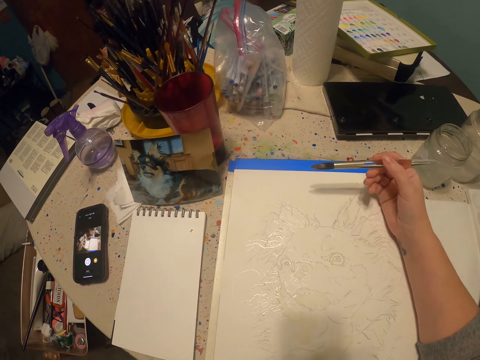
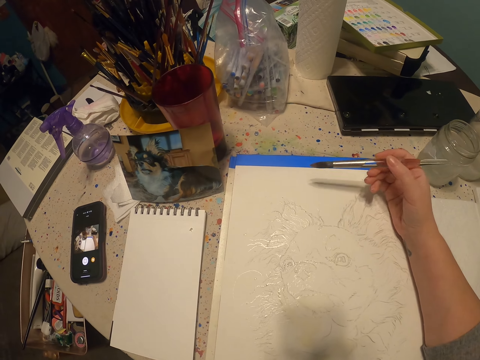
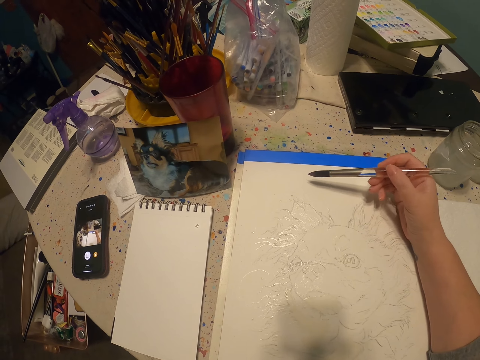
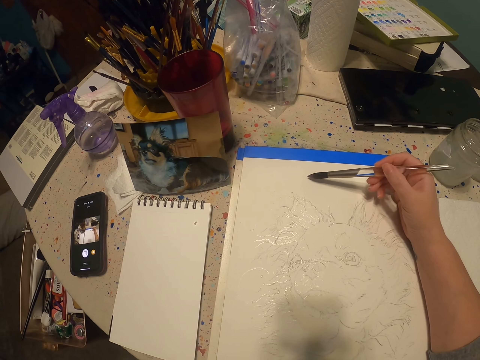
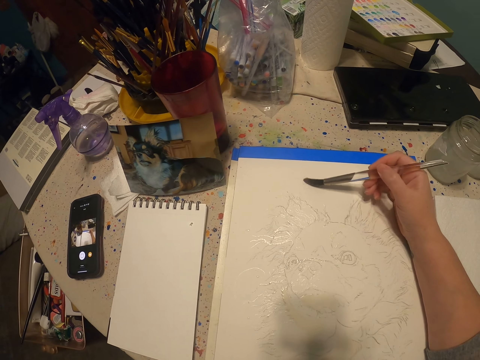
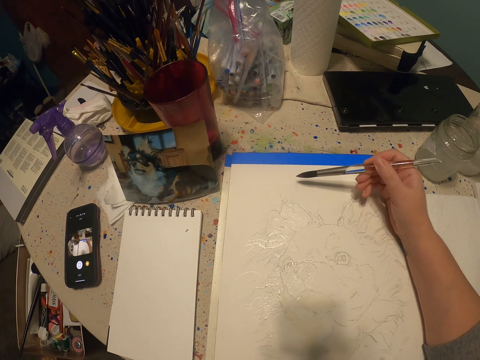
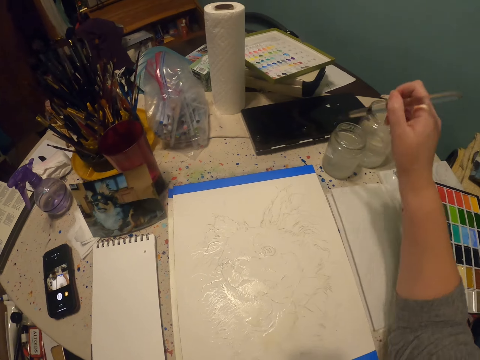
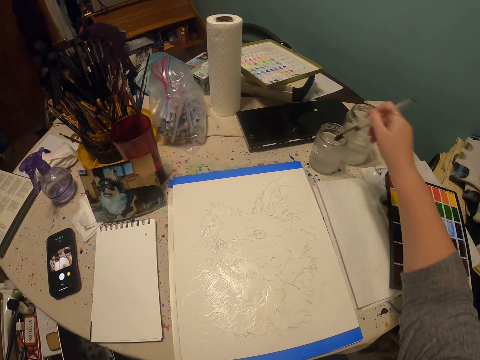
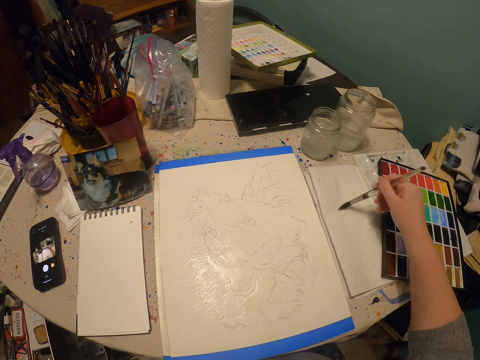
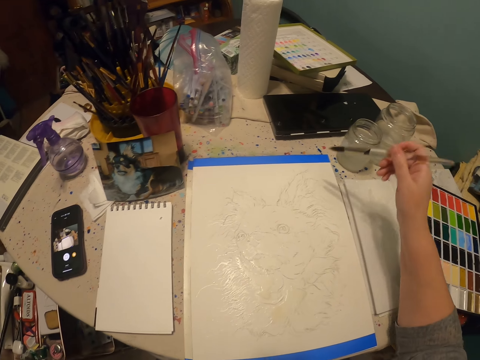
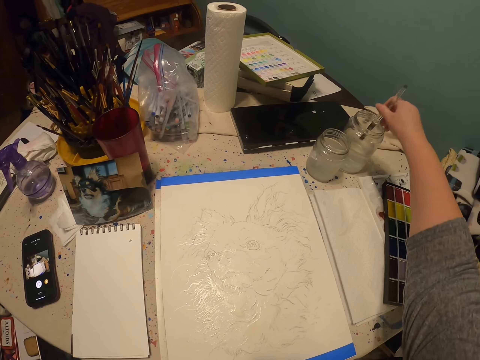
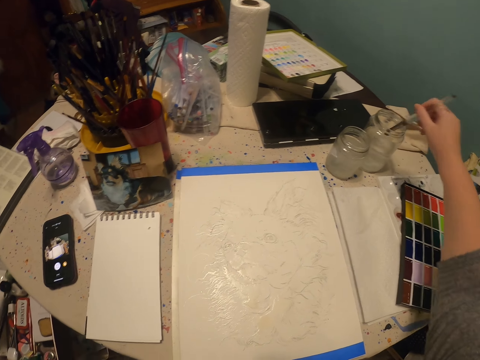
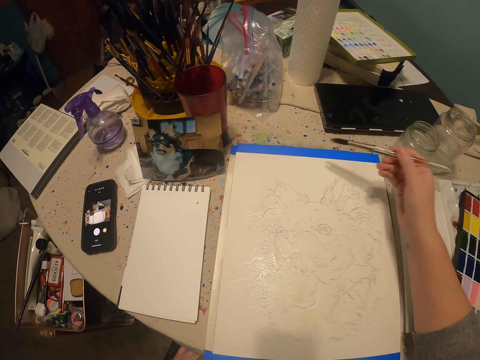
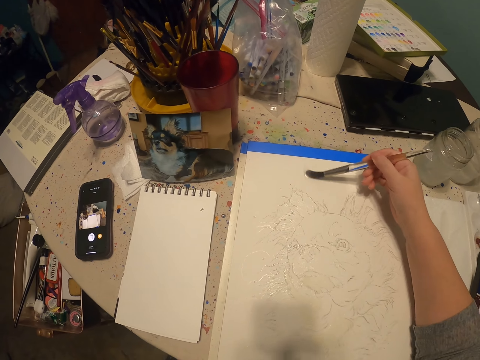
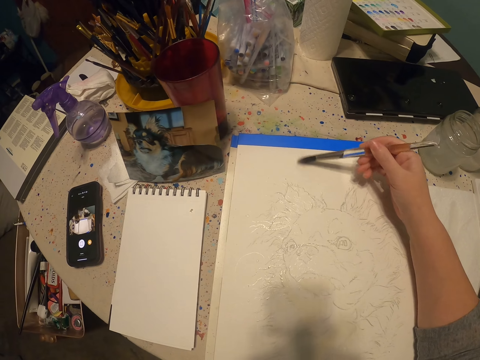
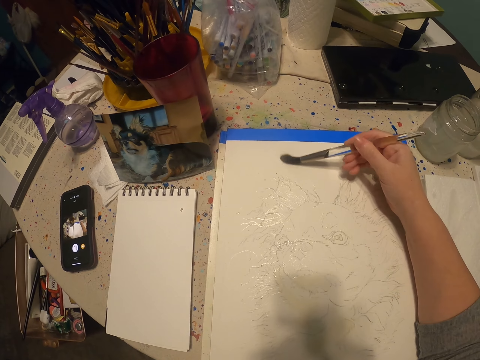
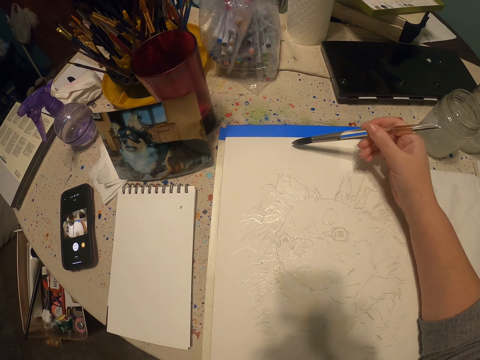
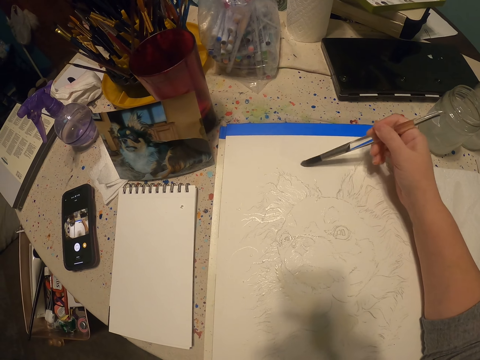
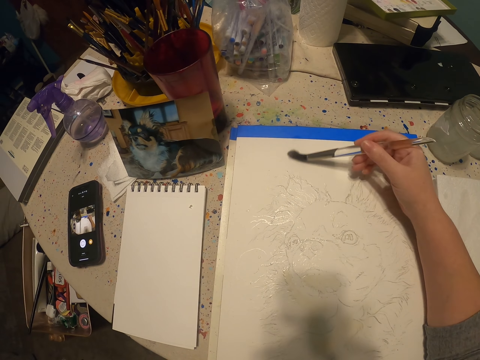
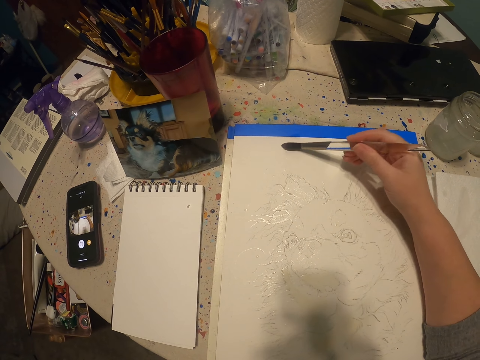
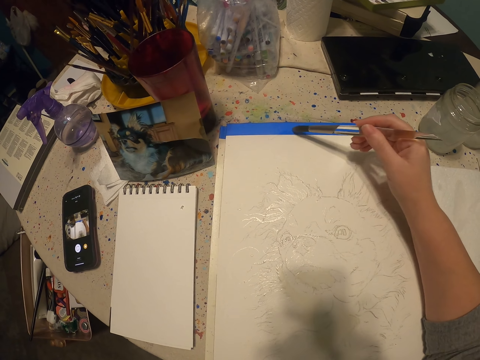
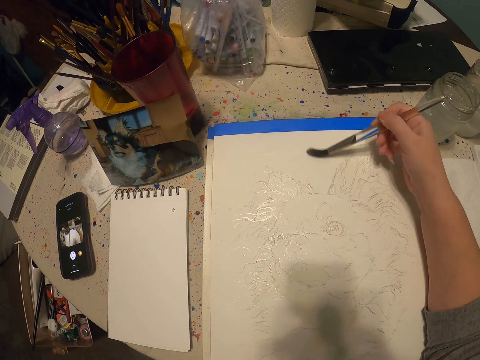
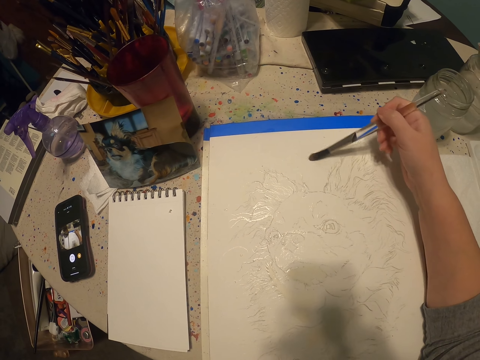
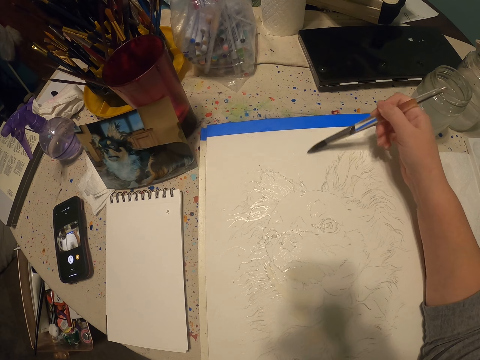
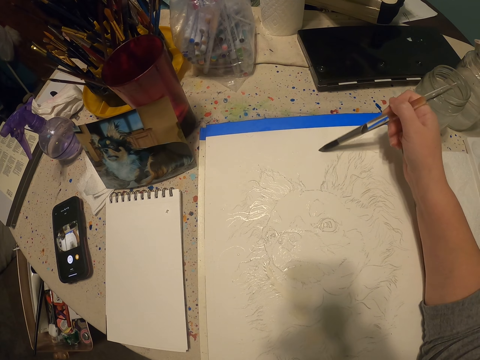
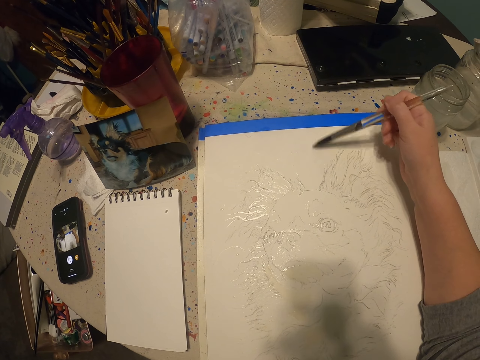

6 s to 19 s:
The camera wearer paints on a paper. They dip a painting brush into a jar of water. They wipe the tip of the brush on the paper. They dip the brush into the jar of water. They paint on the paper.

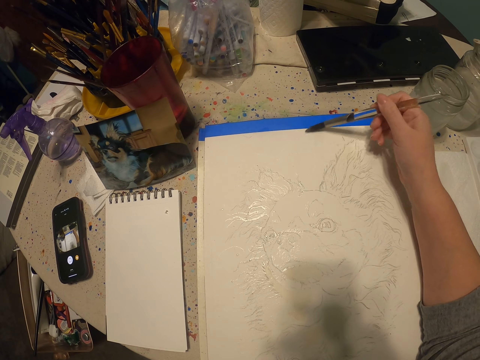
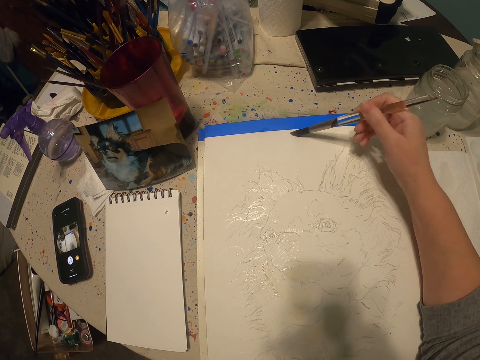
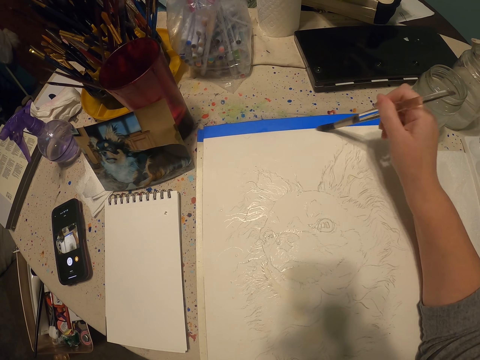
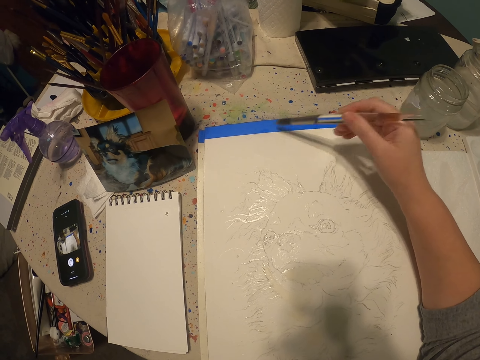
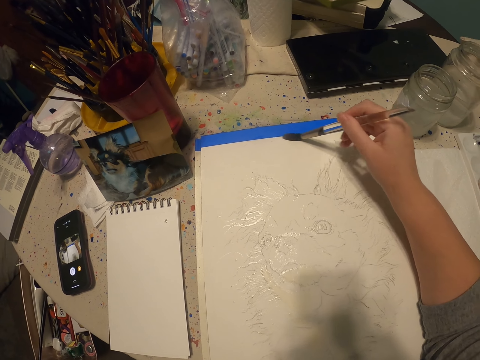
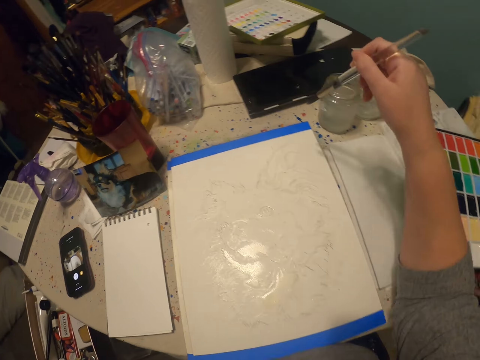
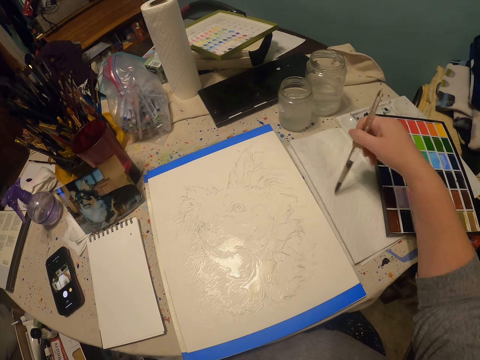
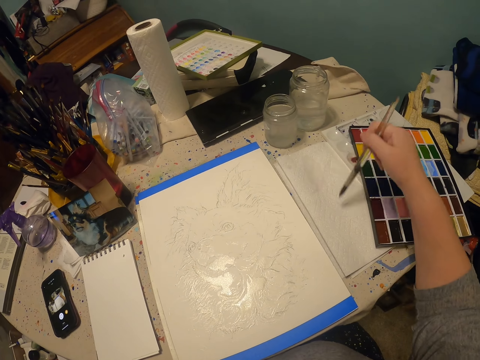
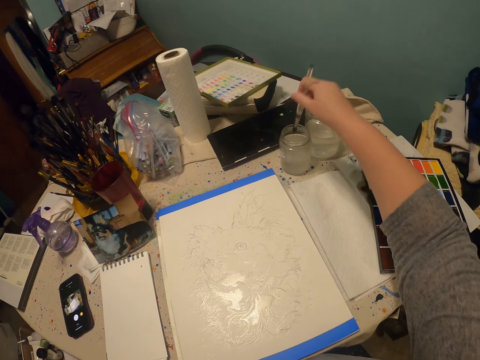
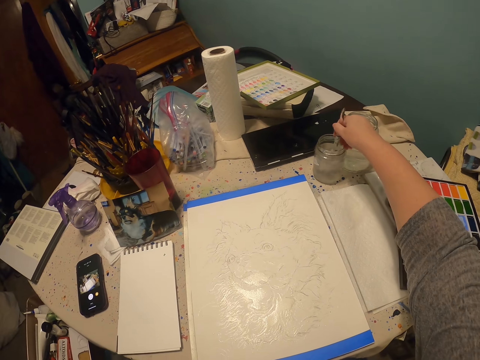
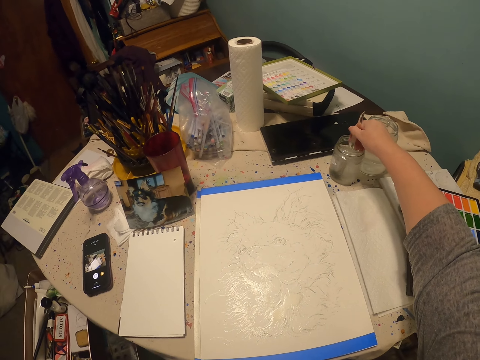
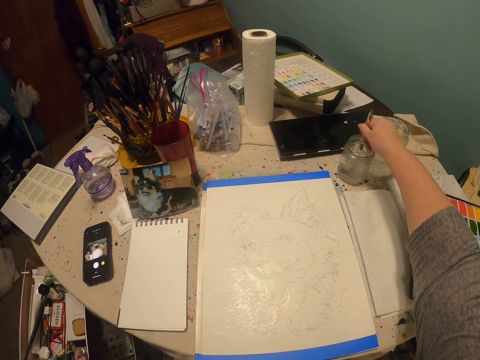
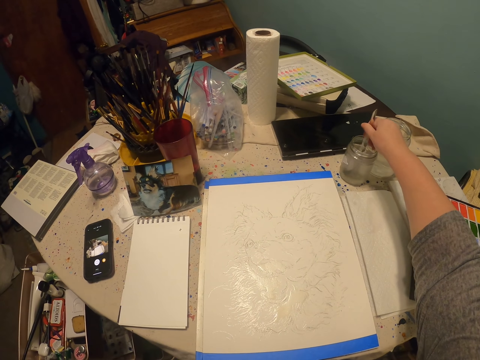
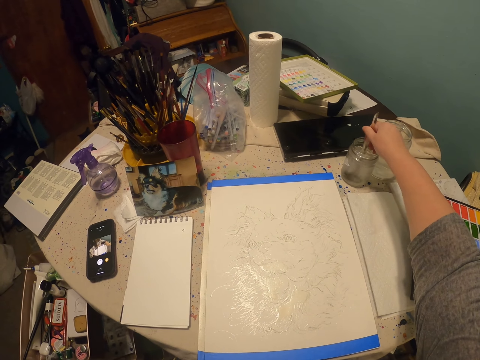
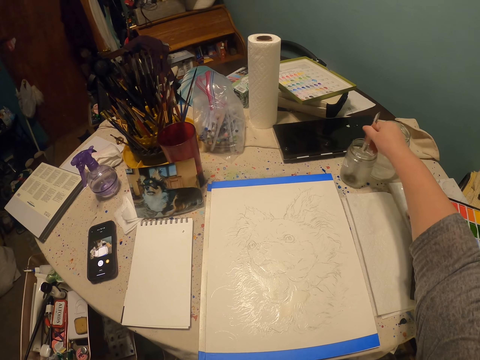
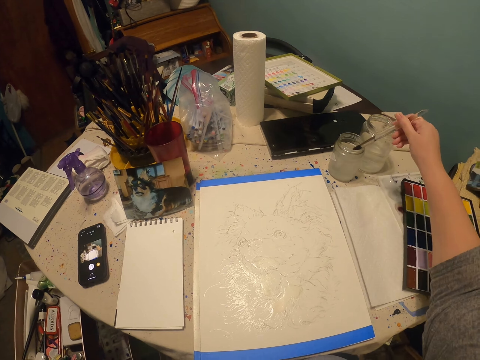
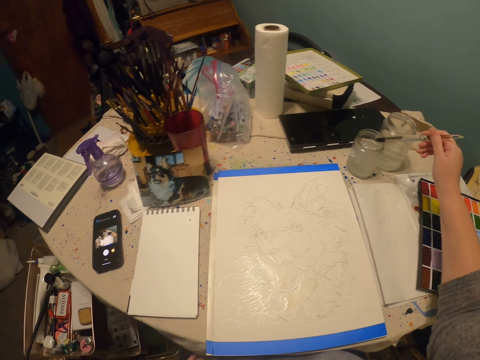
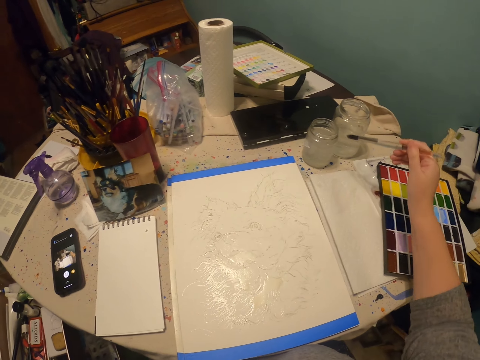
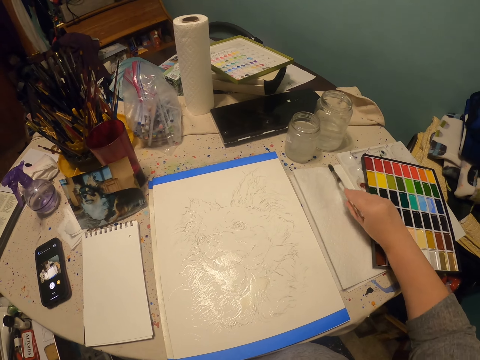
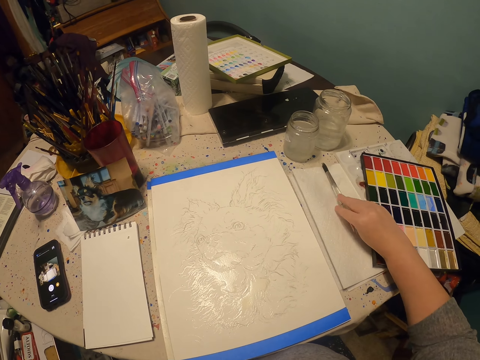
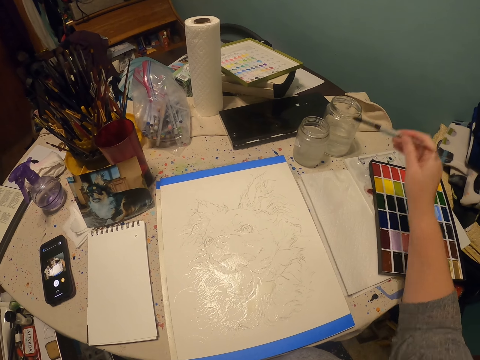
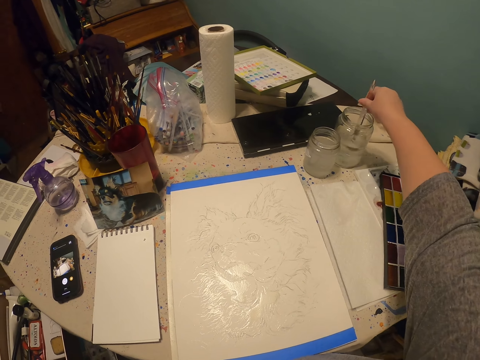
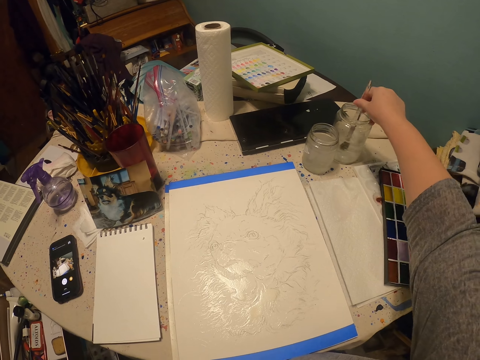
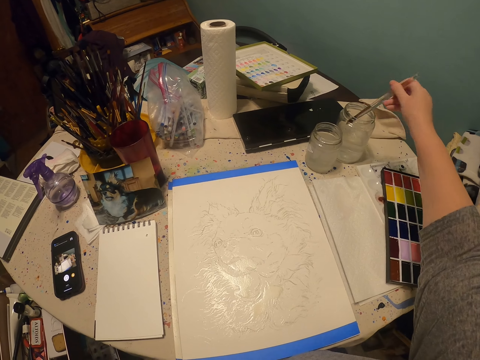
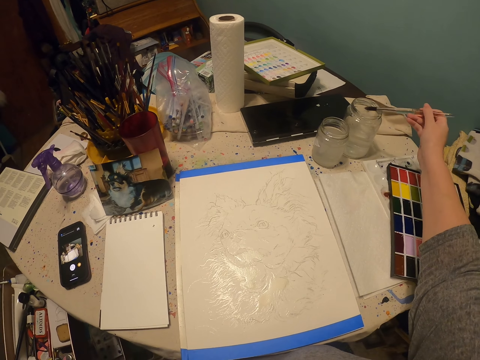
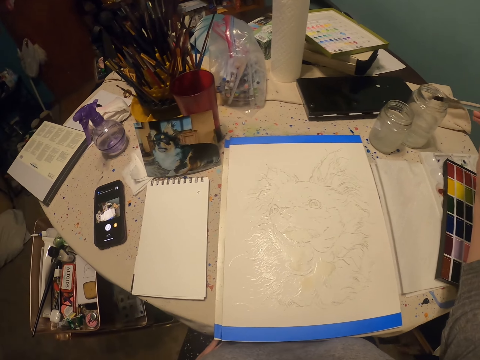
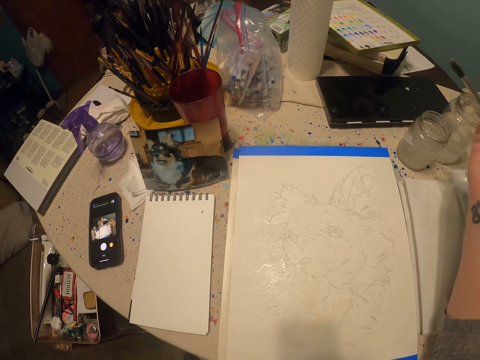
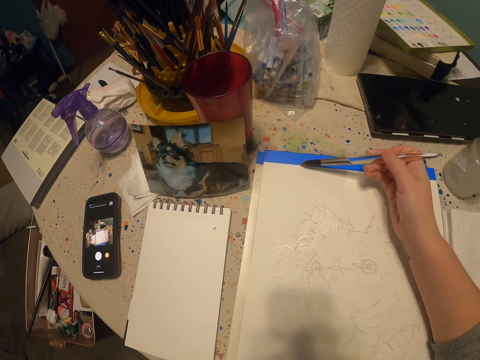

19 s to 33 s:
The camera wearer wipes the tip of a brush on a paper. They dip the painting brush into a jar of water. They wipe the tip of the brush on the paper. They dip the brush into the jar of water.
